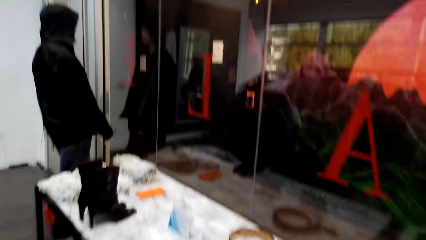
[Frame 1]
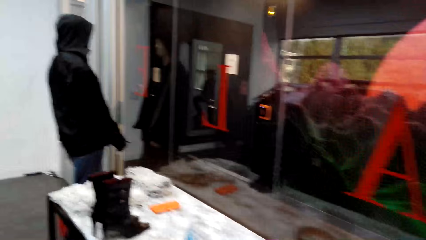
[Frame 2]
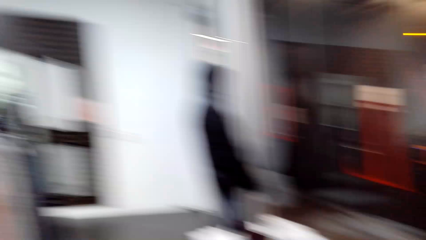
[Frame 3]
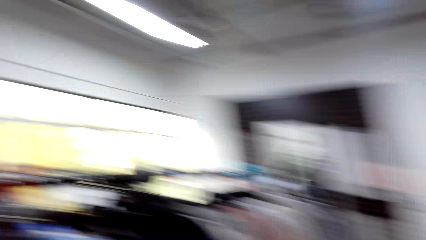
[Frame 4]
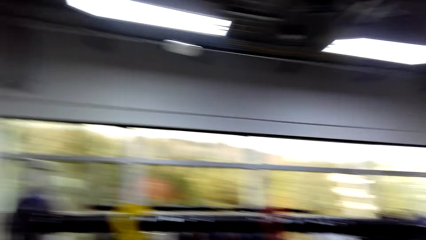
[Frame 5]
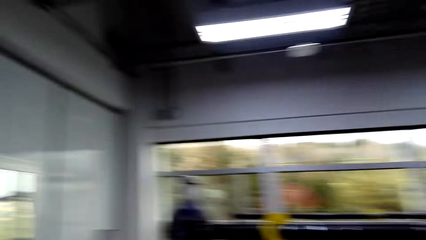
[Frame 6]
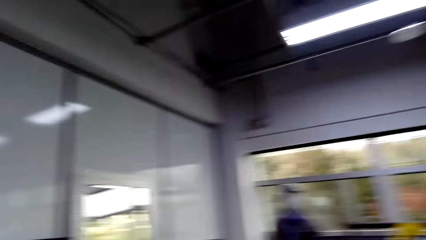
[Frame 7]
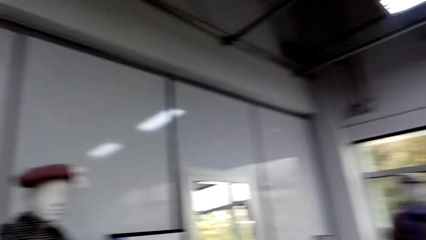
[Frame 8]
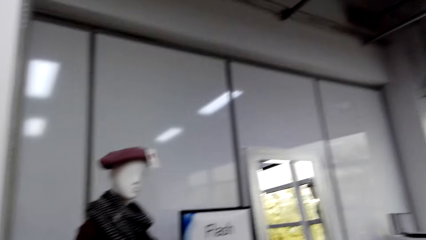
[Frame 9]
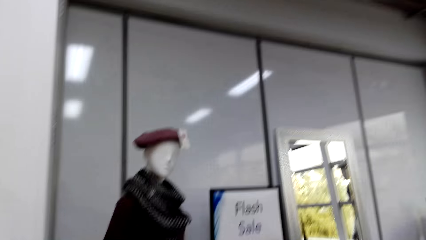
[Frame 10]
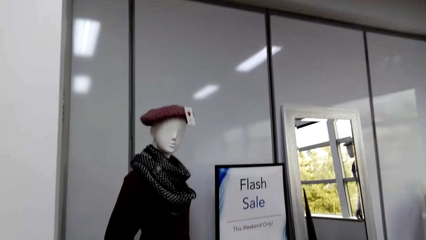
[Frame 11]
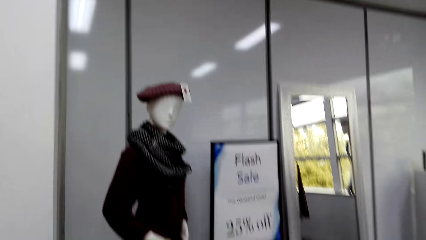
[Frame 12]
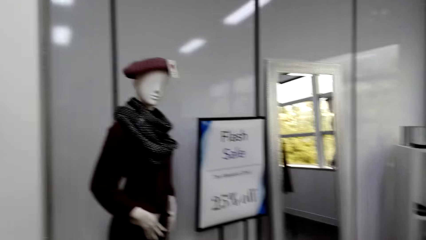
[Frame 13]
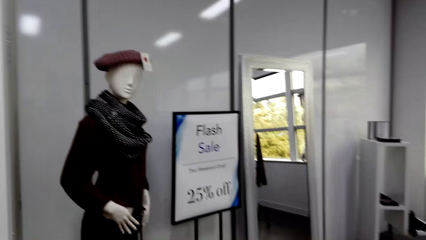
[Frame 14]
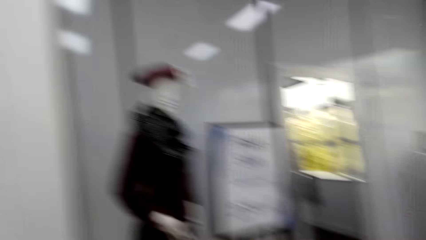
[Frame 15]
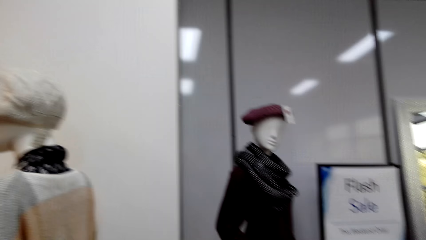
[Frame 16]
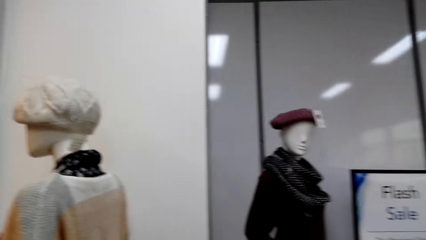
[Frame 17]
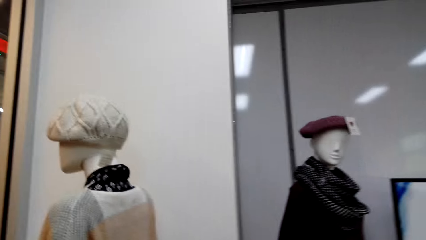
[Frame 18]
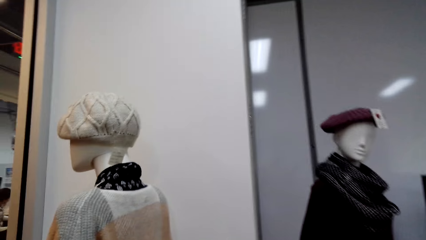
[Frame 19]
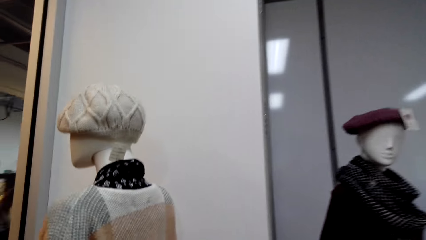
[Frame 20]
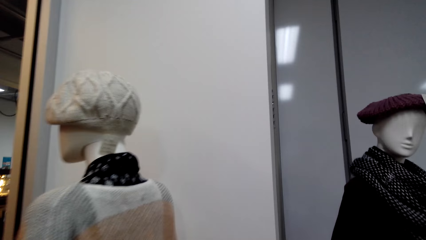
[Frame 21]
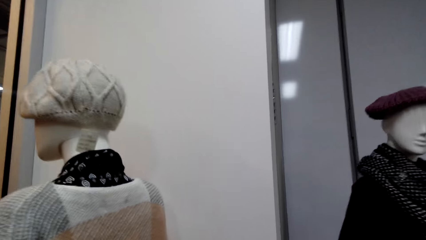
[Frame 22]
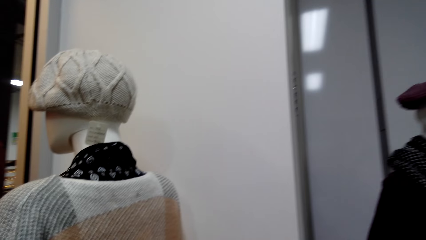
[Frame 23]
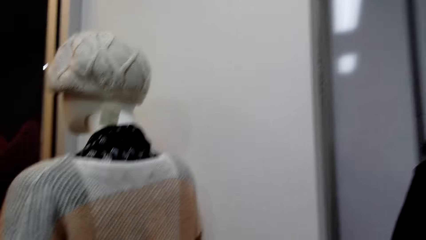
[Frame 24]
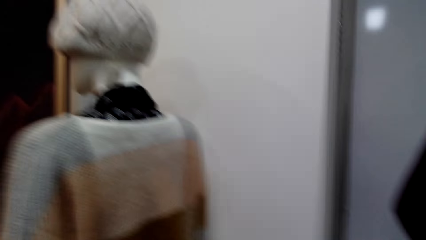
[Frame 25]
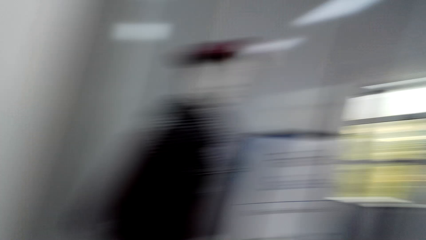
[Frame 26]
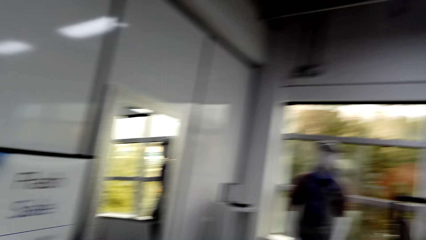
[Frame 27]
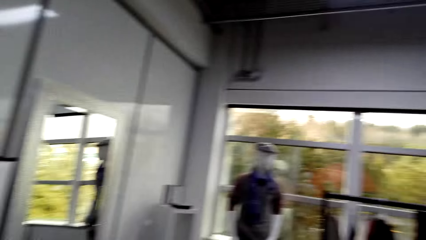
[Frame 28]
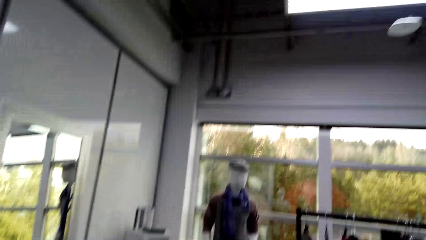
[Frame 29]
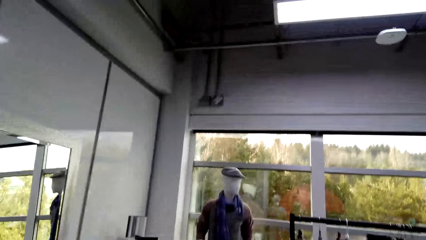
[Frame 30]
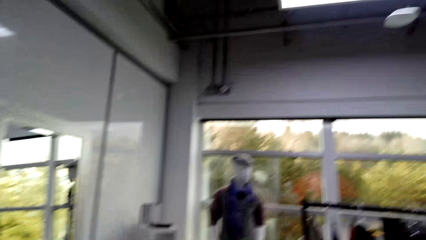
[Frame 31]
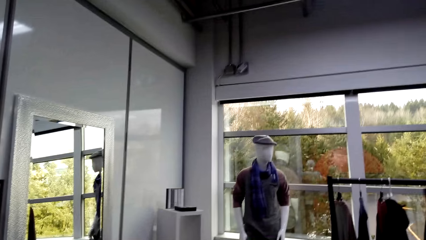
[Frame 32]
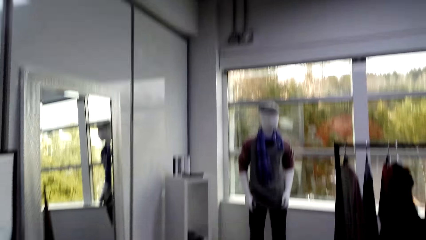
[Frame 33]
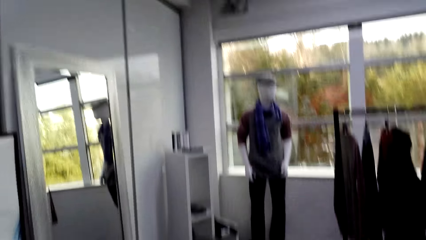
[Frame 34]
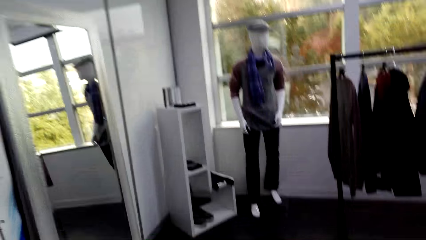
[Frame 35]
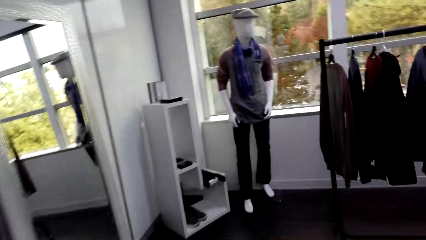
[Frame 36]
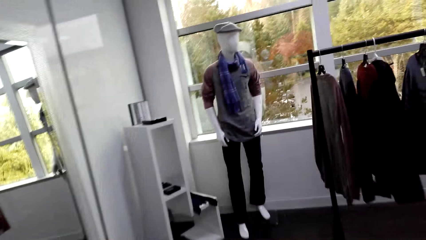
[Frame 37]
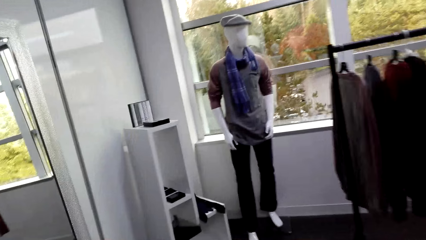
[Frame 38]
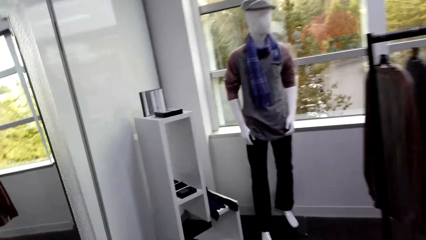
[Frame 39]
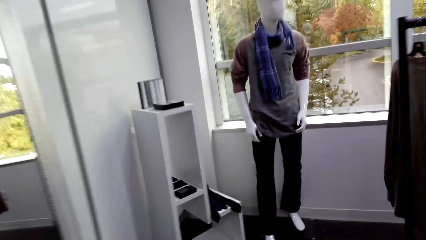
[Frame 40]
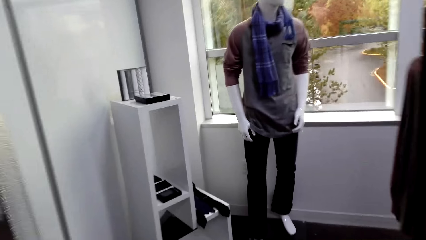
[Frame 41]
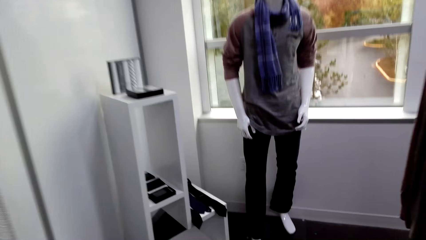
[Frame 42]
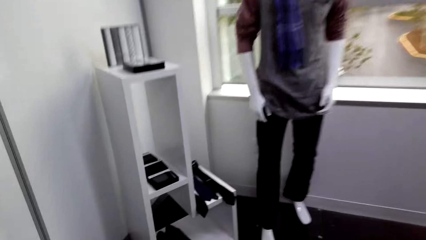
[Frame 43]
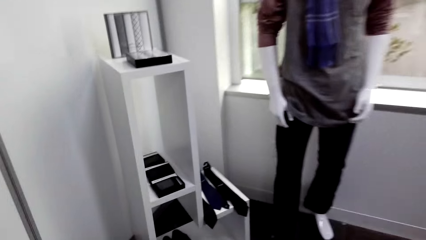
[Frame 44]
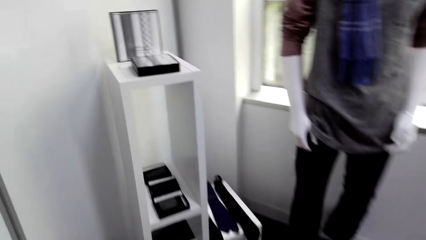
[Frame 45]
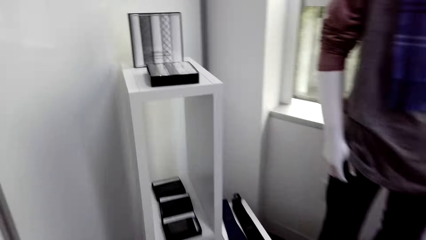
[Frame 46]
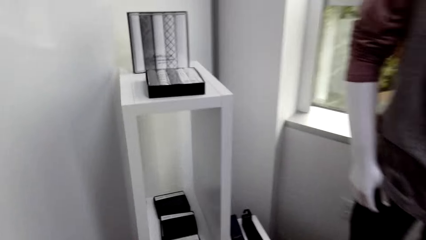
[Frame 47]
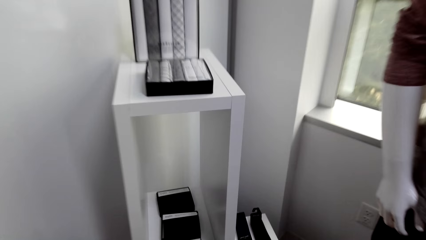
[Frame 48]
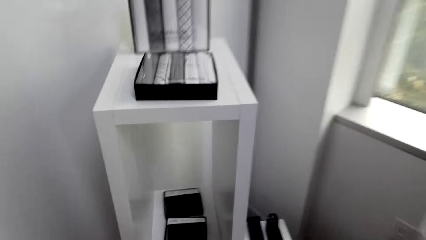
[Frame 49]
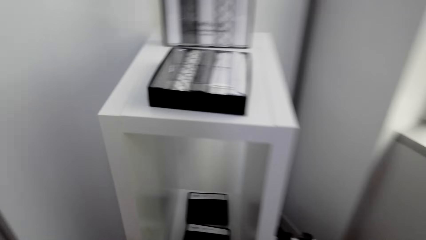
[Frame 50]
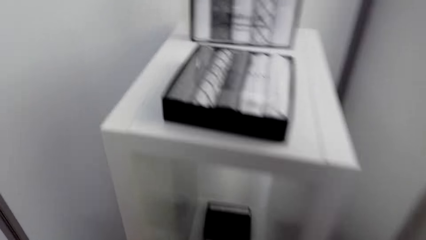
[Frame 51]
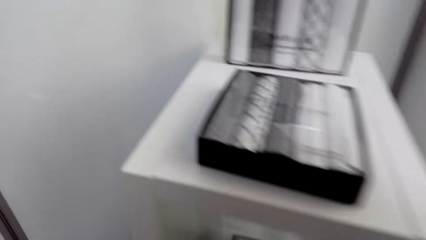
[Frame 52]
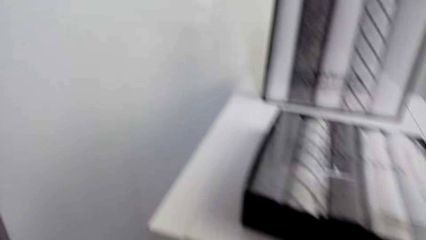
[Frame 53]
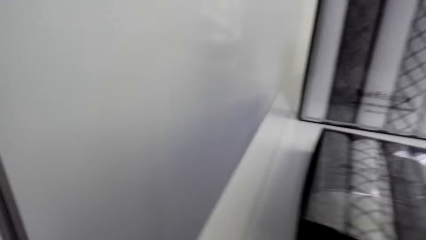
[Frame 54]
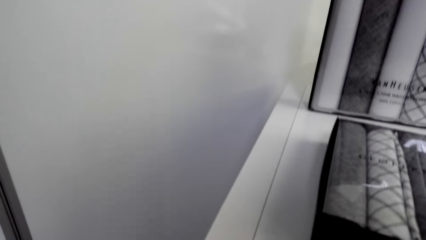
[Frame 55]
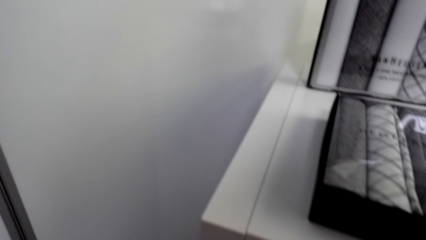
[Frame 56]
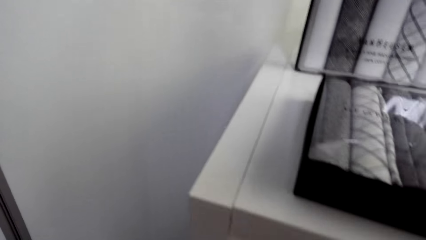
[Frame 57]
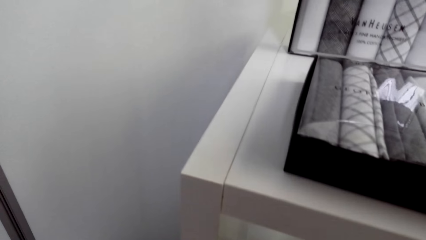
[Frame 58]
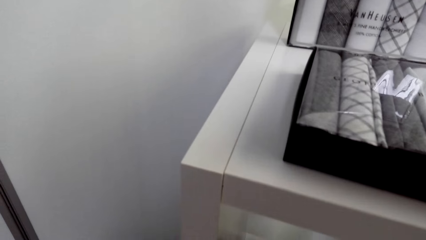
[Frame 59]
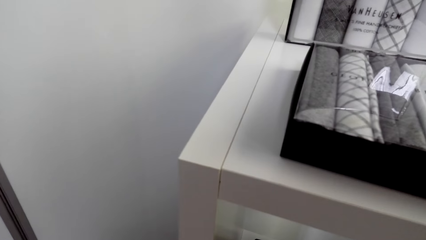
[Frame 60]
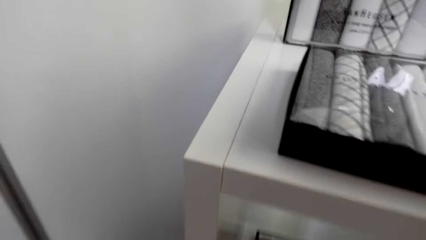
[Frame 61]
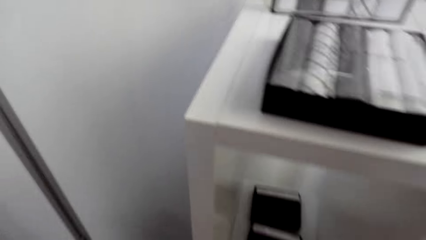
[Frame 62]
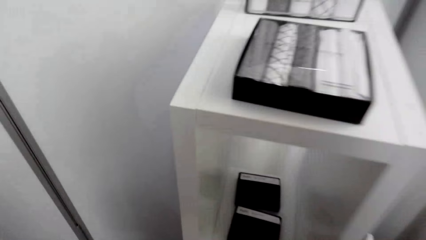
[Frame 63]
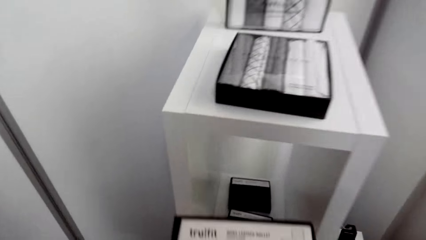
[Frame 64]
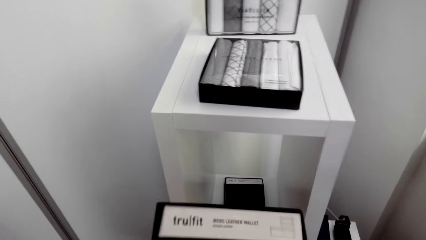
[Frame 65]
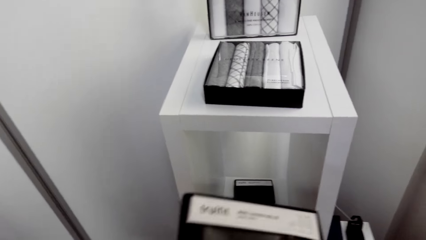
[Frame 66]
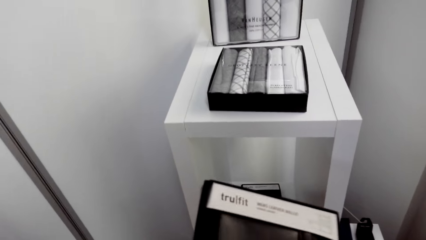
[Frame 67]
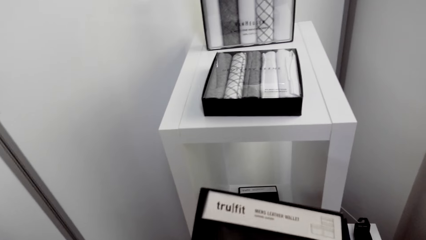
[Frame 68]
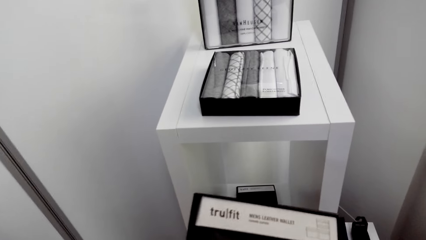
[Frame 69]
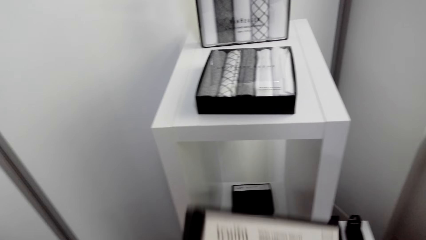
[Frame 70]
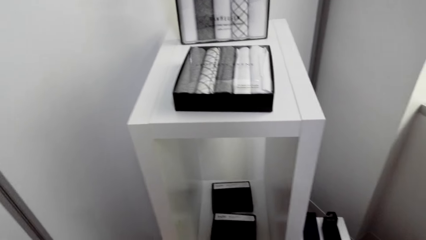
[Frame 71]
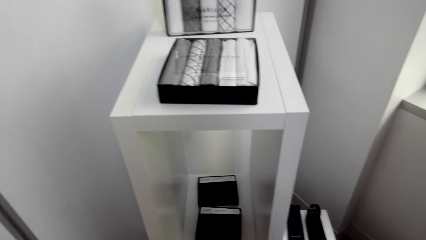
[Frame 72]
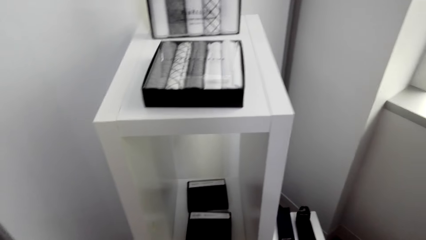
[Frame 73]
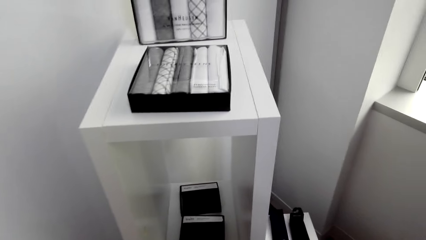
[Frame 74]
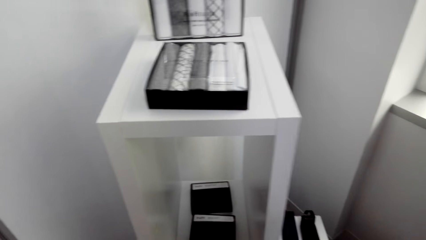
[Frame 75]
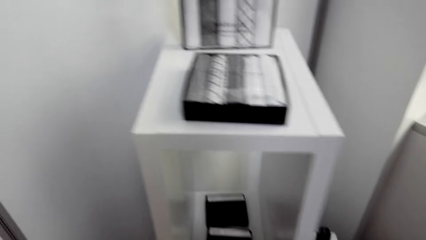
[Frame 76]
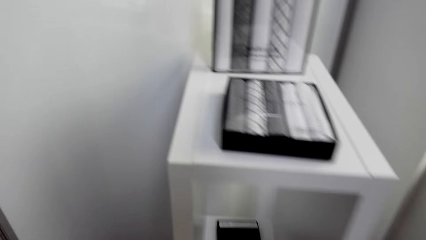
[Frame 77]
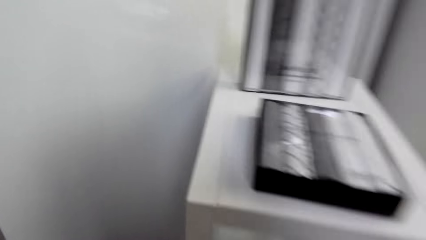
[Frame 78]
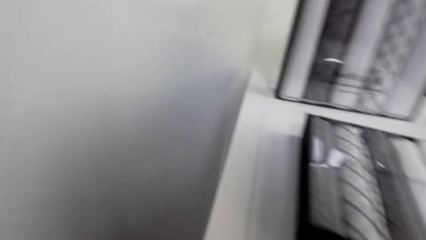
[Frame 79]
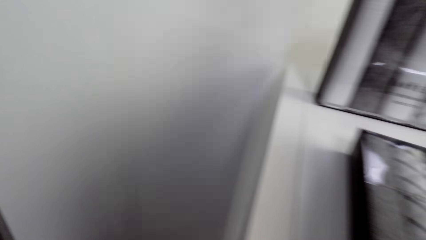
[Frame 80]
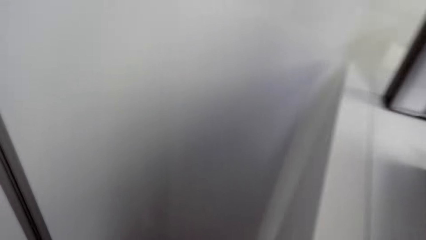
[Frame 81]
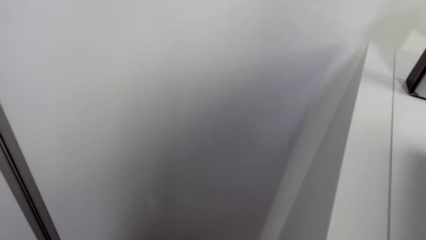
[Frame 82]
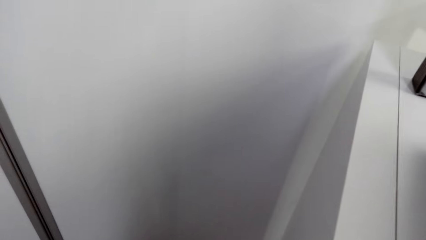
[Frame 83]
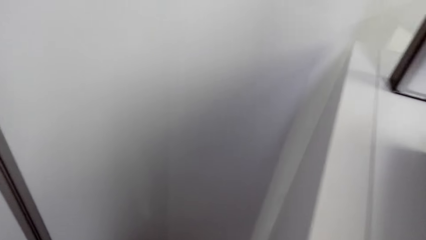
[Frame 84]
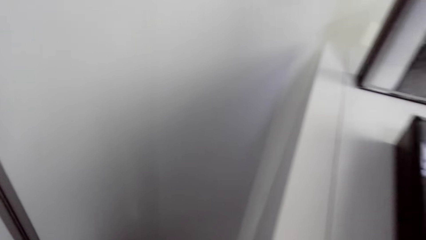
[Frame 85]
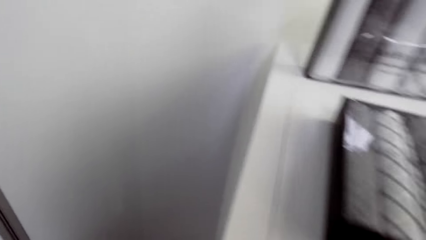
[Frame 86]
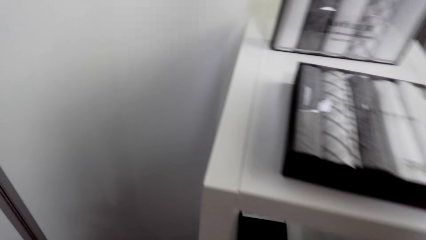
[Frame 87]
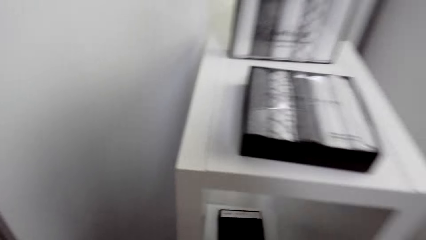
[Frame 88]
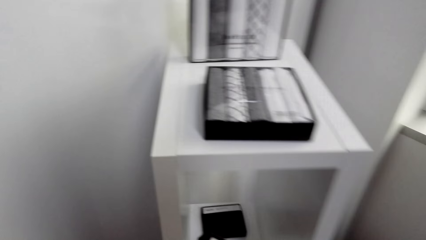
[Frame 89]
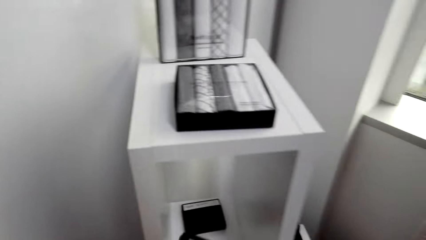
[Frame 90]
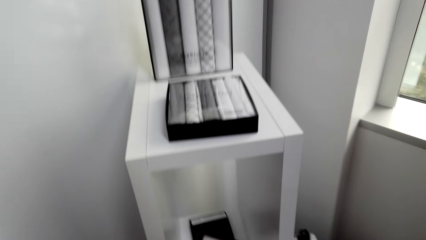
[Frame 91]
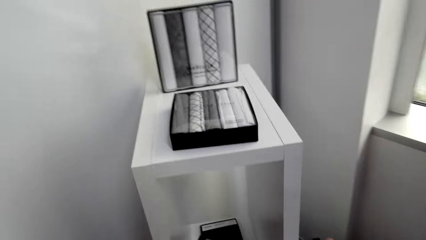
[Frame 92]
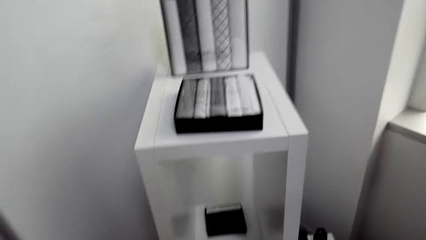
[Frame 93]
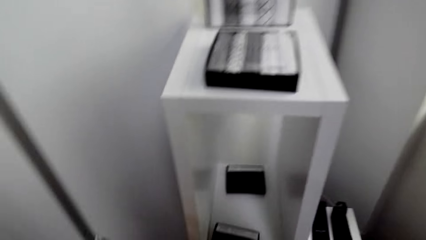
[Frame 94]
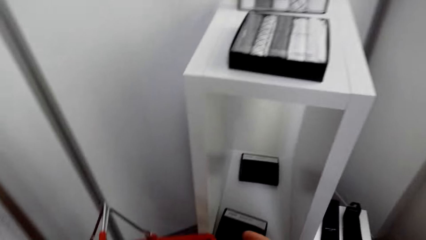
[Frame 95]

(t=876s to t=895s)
The camera wearer picks something from a stand. They look at the phone. They walk around in the clothing store.
